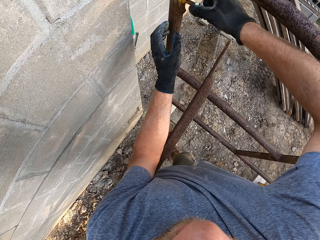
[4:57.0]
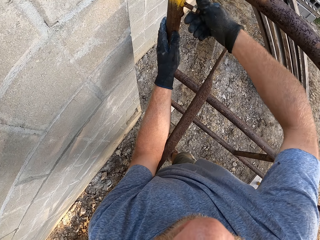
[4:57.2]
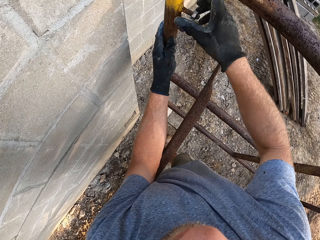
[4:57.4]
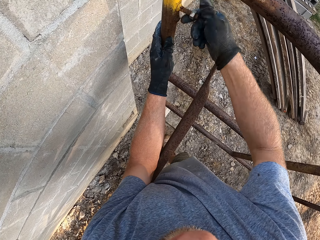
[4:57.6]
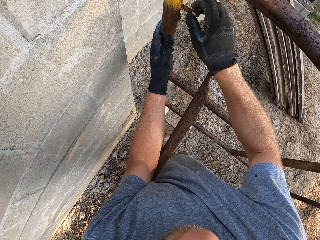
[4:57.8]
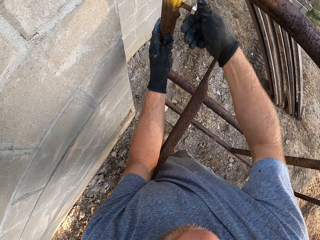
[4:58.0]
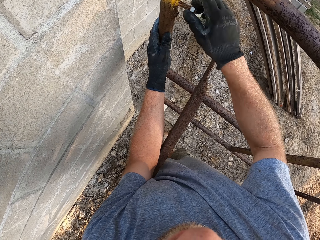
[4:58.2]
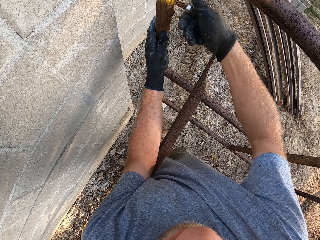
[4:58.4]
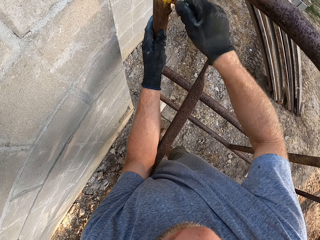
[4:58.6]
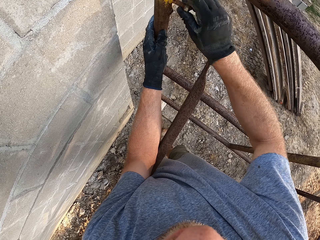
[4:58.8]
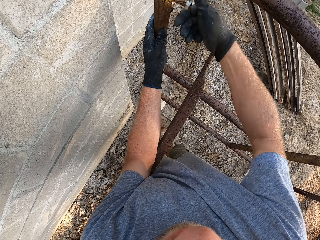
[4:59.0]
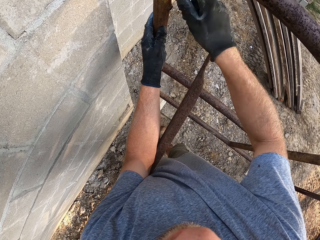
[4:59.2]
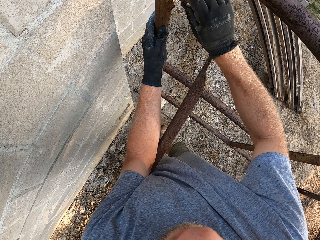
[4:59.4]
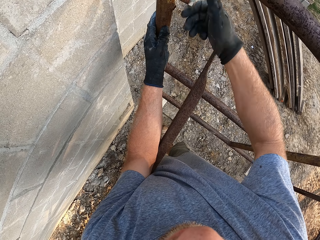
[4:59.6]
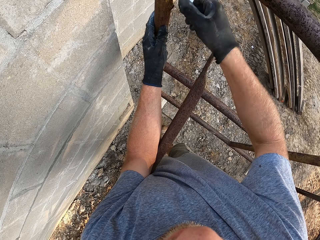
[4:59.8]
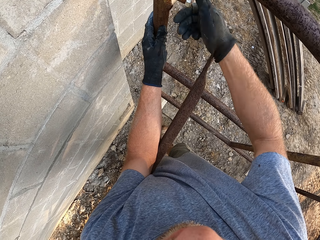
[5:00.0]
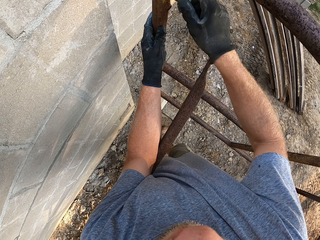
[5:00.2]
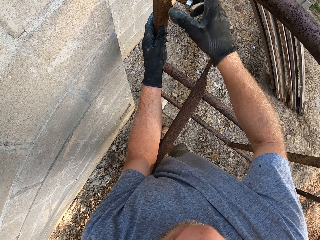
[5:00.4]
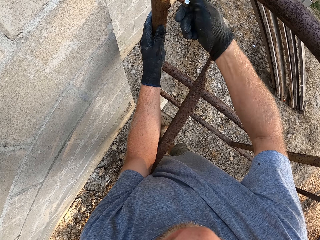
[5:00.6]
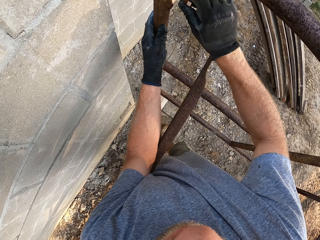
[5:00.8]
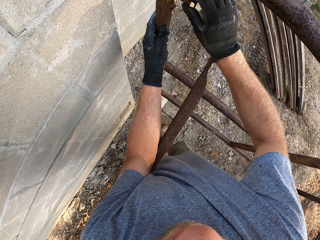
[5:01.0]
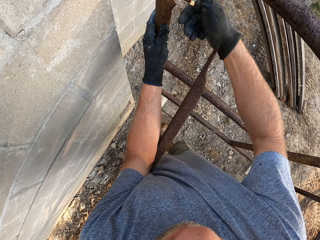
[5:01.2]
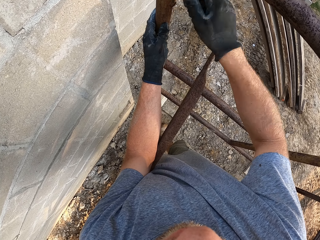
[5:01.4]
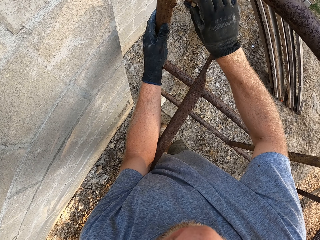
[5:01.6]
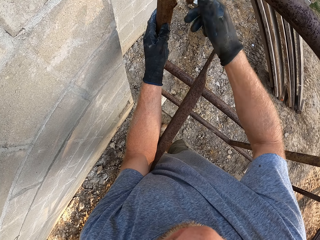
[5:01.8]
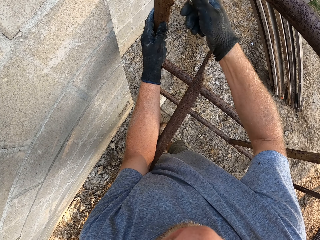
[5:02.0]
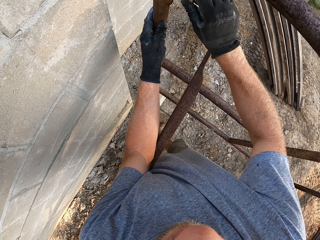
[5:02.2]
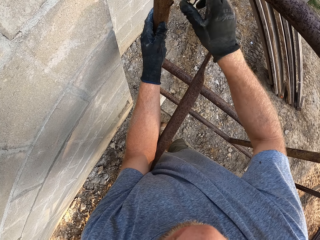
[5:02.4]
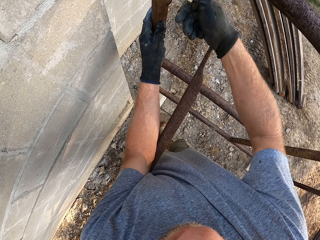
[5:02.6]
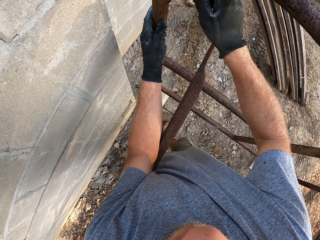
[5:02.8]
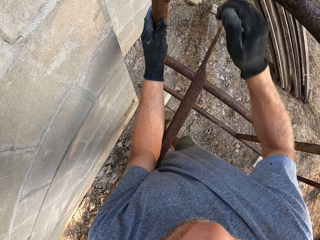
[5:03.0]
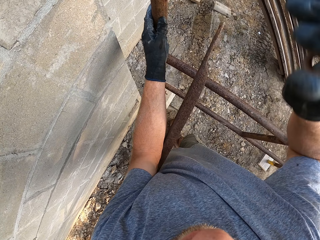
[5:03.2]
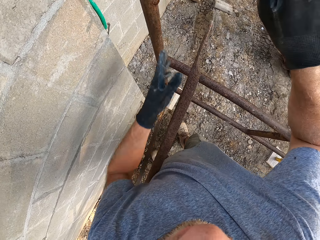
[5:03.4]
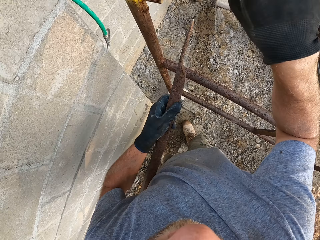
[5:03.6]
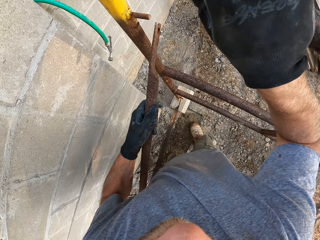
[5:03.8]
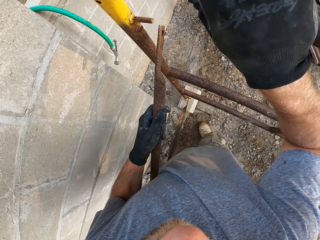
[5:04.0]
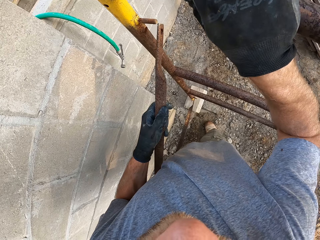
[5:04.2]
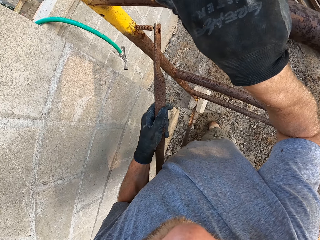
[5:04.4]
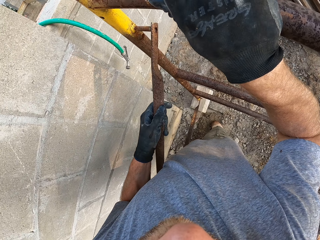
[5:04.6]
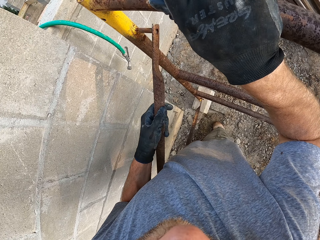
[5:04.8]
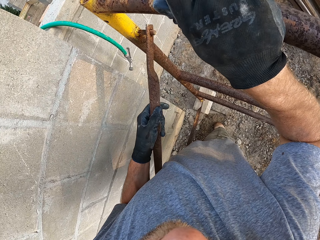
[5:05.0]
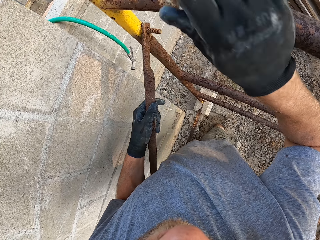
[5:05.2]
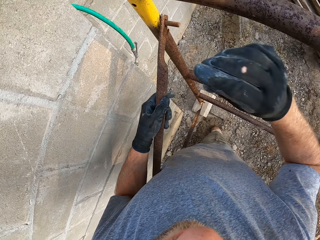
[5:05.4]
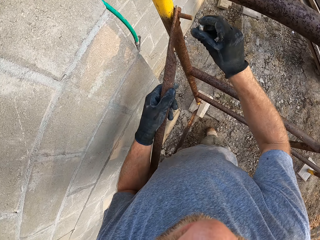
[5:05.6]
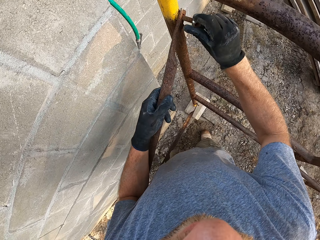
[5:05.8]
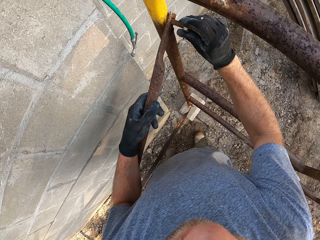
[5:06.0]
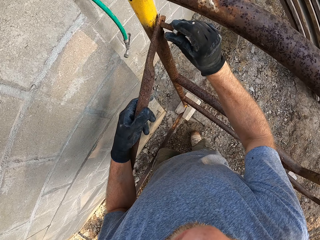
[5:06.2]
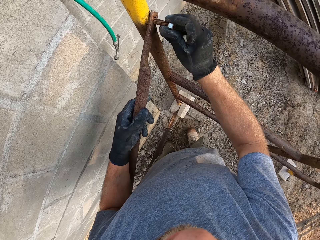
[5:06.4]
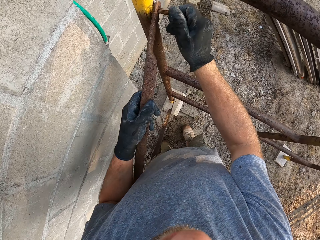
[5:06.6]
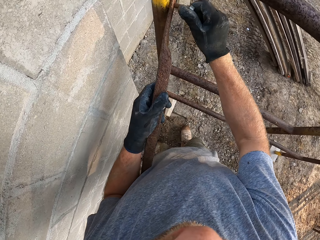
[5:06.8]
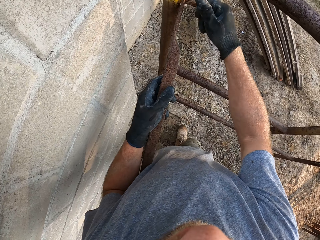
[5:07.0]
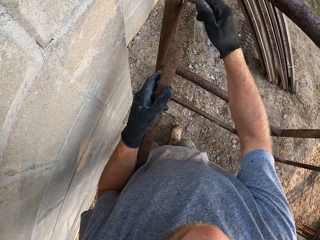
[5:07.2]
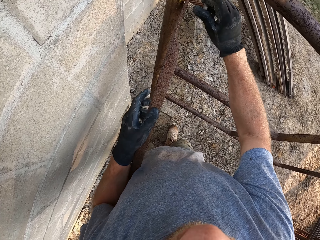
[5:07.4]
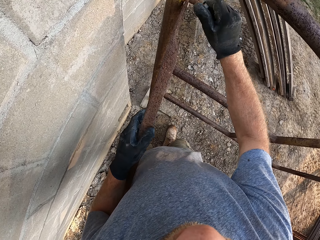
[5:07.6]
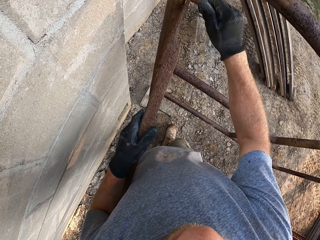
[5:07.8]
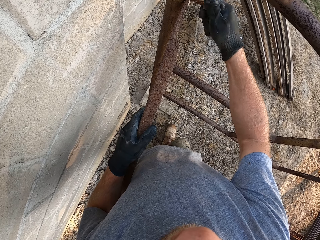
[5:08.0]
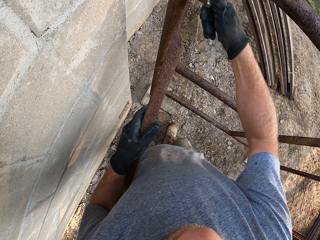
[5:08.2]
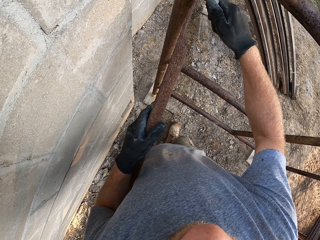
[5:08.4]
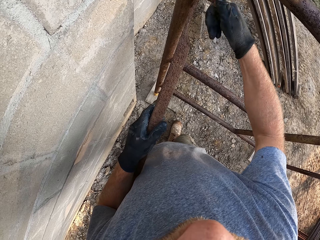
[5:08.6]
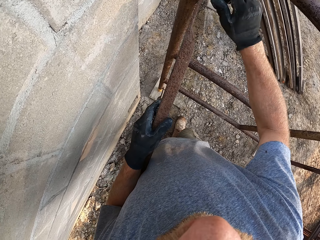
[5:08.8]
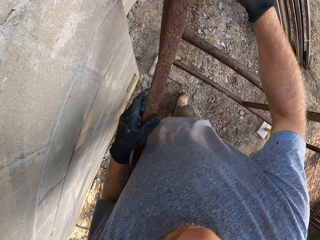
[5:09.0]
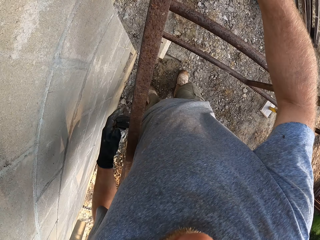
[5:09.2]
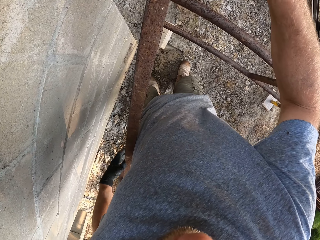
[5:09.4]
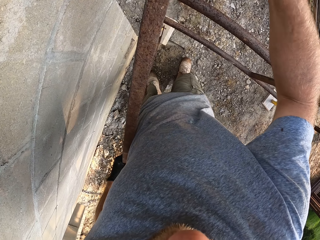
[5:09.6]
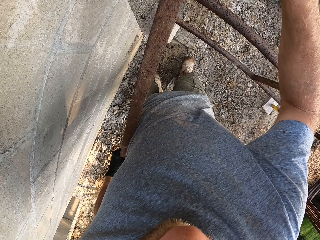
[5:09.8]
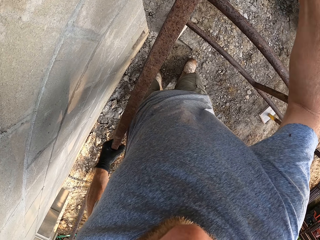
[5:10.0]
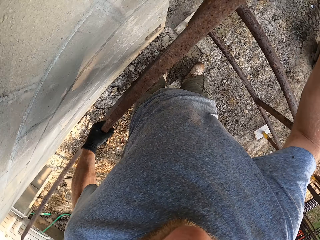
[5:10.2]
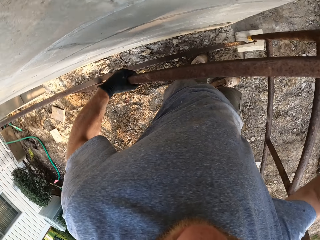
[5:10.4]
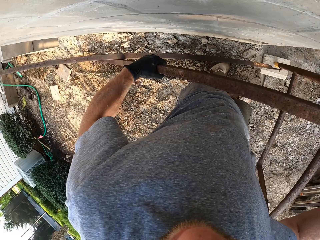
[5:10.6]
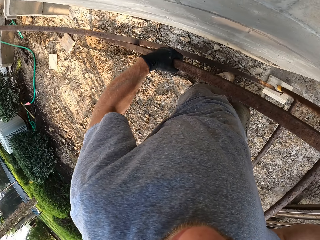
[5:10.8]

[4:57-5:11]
The camera wearer hangs the second rod on the hook. He fixes the metal. He fastens the bolt nut on the hook.

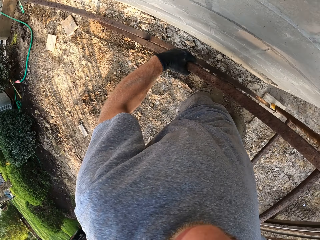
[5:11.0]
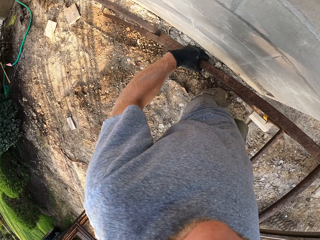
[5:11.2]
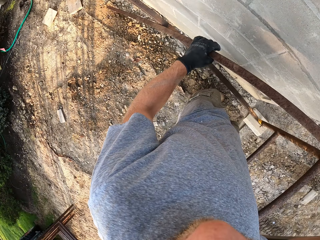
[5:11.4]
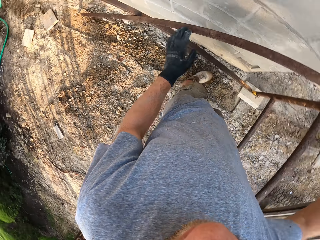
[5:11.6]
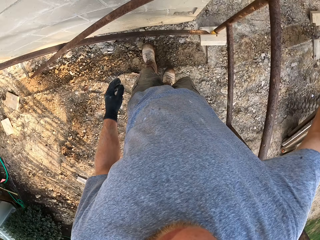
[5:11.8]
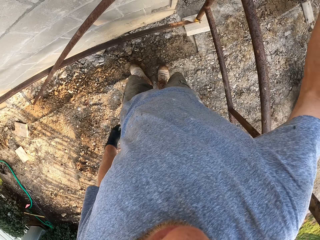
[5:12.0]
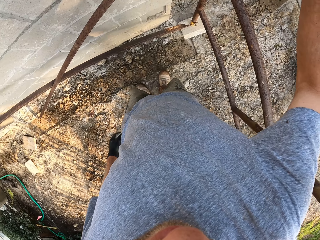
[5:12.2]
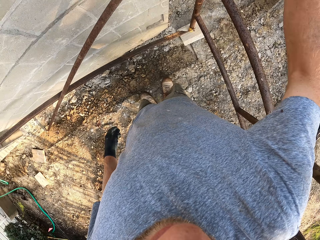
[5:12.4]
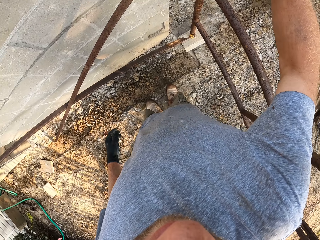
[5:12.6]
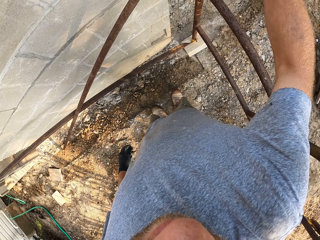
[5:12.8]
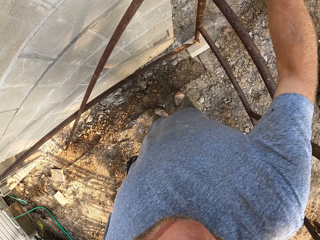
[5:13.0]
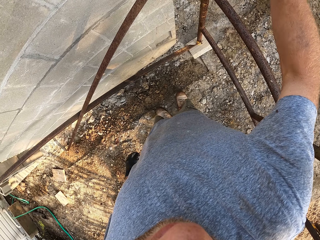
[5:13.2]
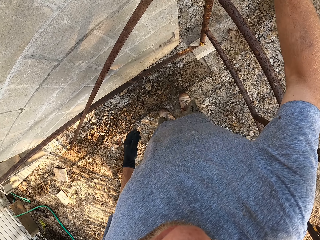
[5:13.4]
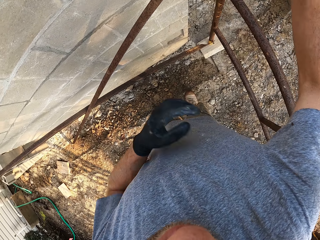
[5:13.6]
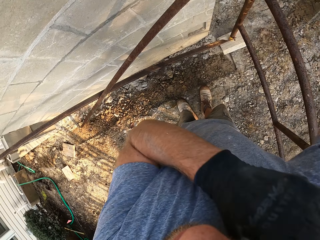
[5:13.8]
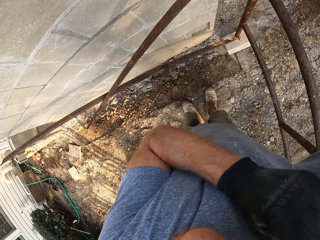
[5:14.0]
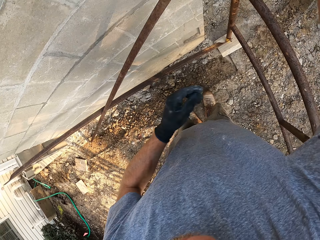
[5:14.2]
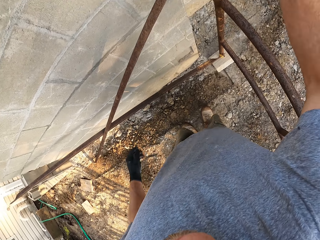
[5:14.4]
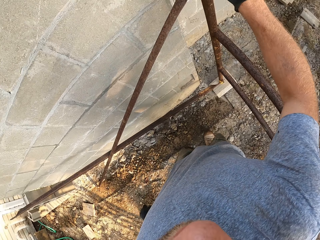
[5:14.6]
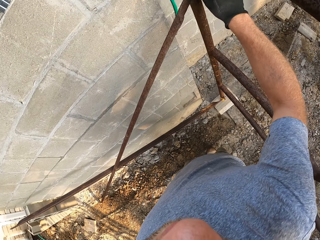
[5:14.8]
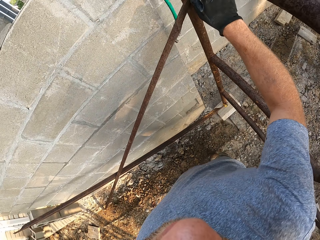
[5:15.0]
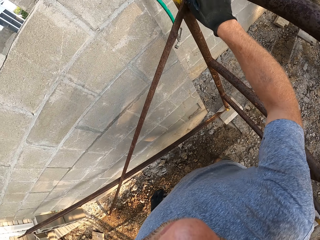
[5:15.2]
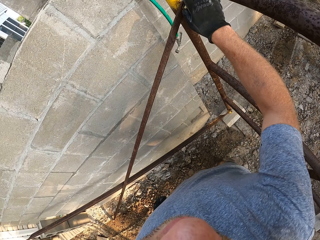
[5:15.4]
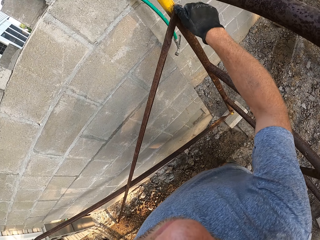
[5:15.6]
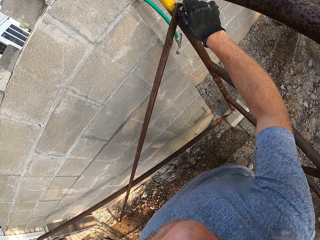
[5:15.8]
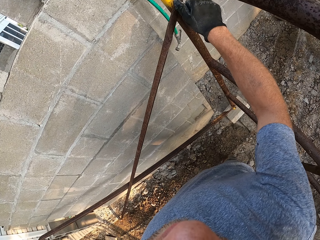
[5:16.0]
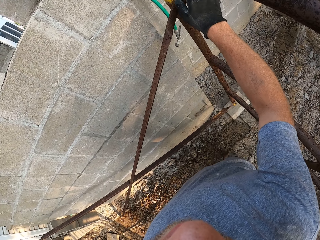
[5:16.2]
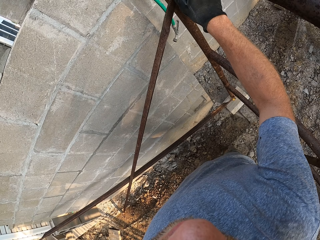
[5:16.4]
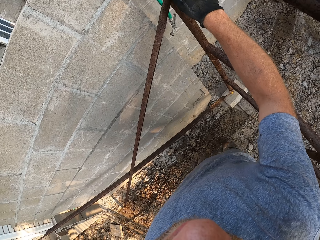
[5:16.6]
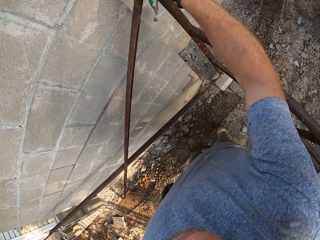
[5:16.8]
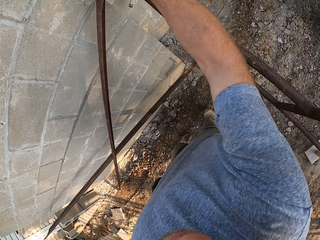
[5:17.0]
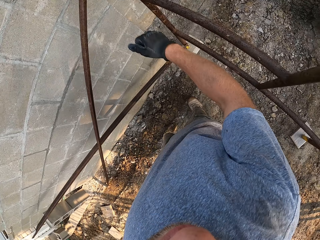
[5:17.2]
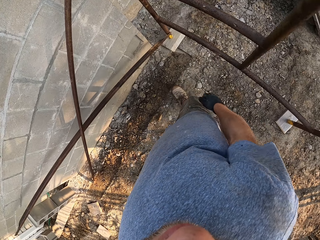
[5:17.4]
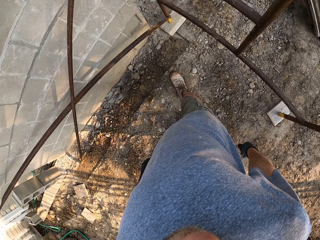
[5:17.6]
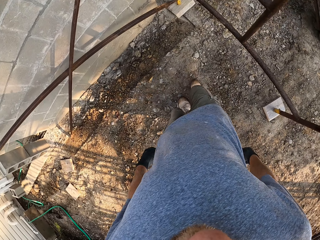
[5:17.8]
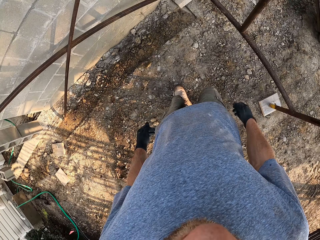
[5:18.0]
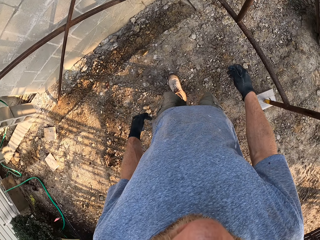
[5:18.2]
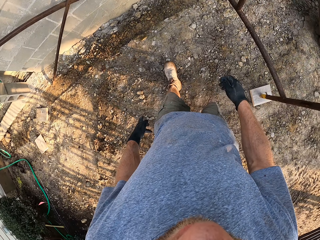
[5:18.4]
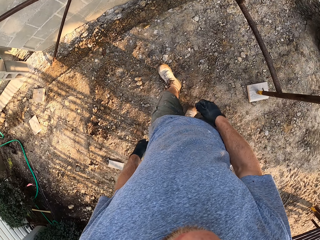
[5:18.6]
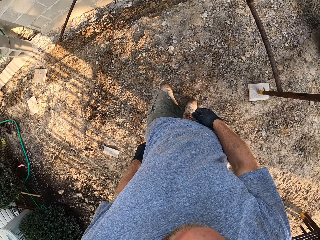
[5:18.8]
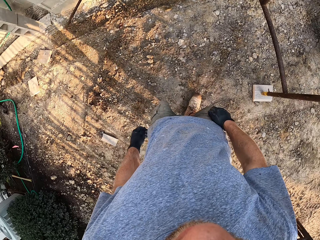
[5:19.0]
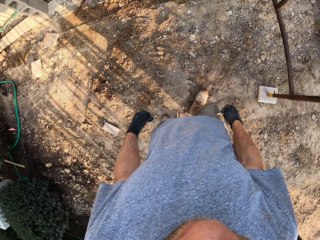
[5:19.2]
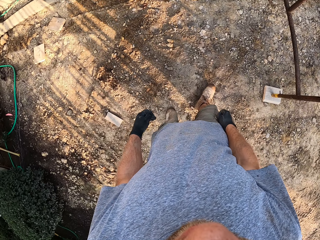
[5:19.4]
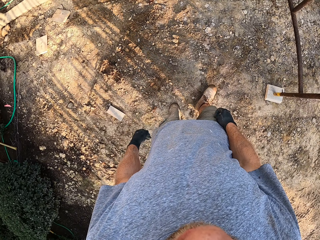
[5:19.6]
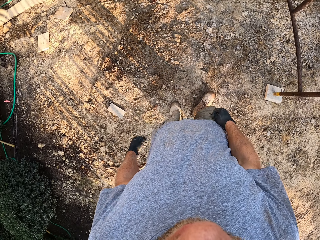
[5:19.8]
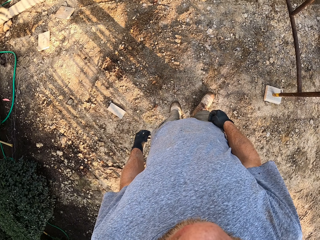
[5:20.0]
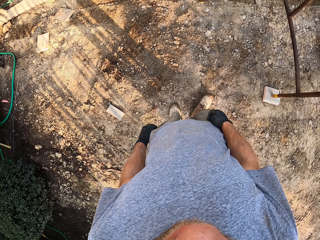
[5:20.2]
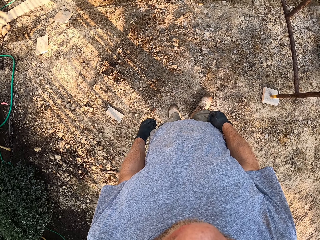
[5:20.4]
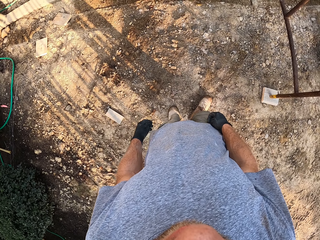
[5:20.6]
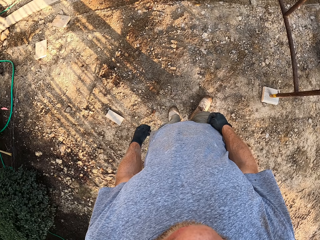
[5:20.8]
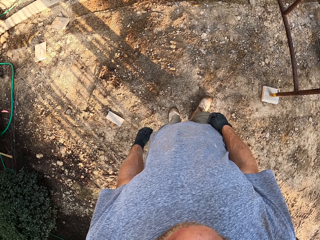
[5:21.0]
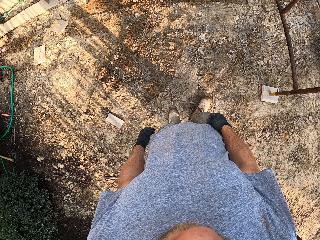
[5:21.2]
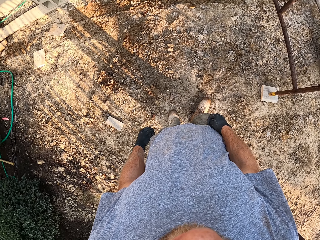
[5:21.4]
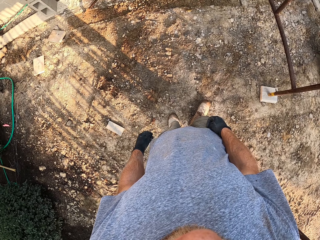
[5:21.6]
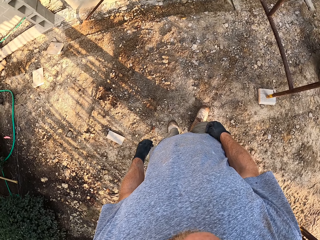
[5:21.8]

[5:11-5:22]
The camera wearer touches his body. He tightens the metal. He looks at the metal.
